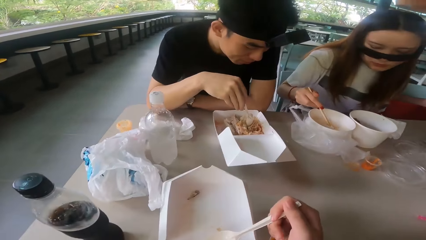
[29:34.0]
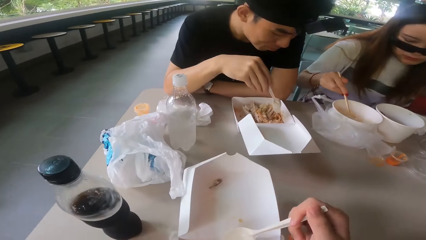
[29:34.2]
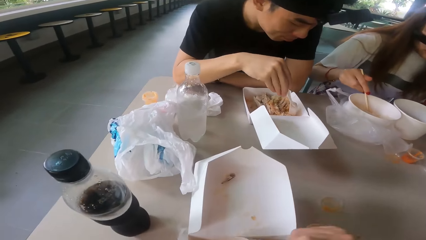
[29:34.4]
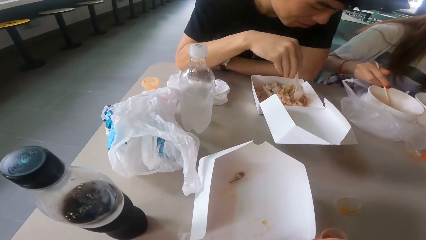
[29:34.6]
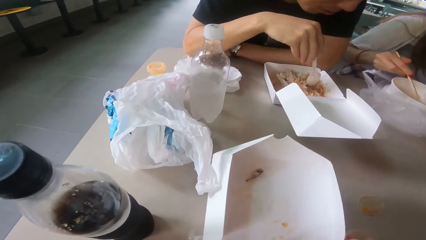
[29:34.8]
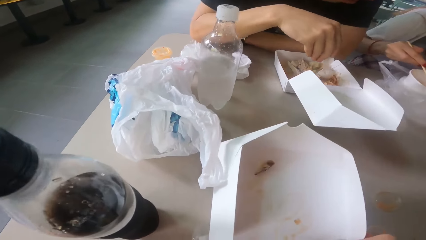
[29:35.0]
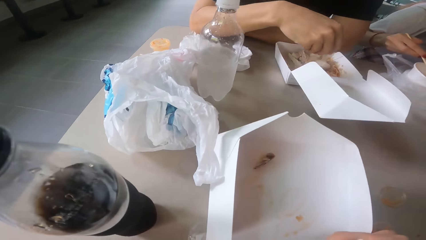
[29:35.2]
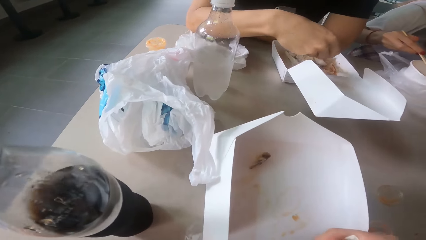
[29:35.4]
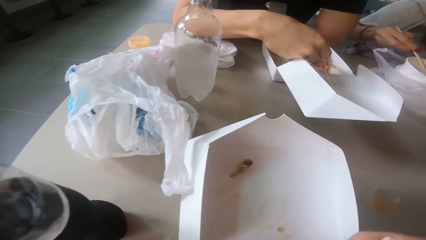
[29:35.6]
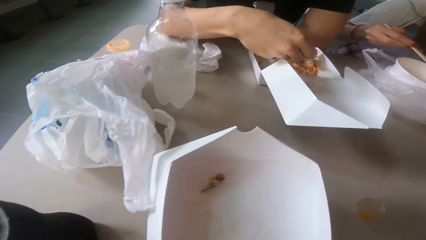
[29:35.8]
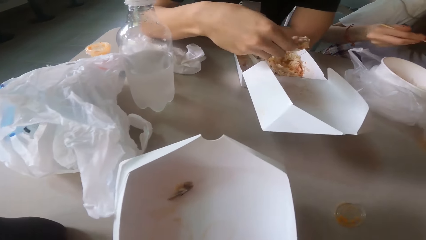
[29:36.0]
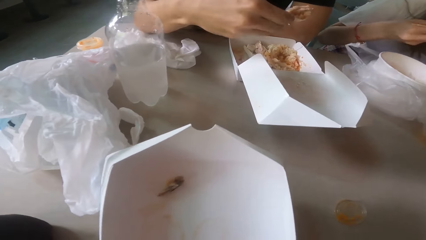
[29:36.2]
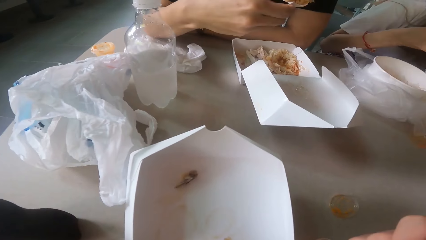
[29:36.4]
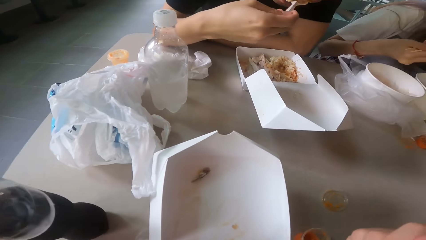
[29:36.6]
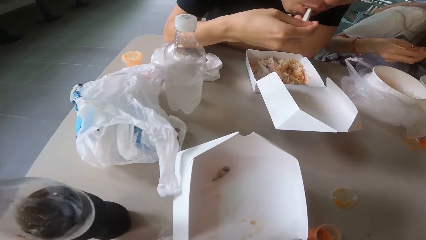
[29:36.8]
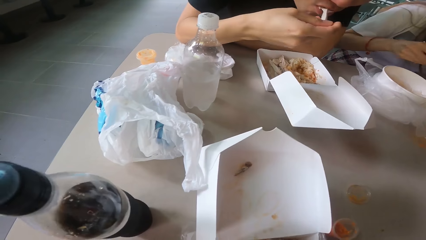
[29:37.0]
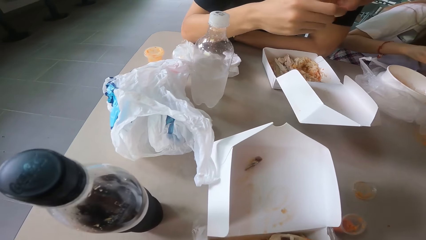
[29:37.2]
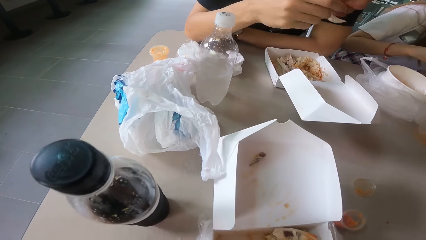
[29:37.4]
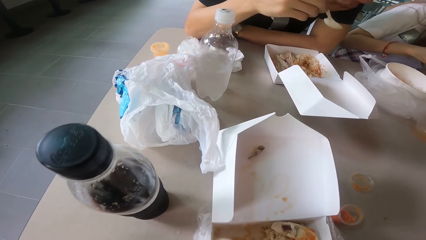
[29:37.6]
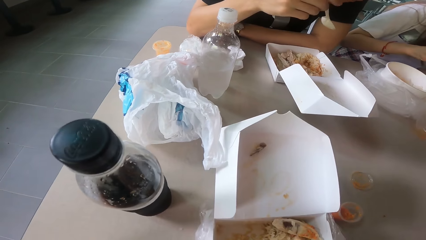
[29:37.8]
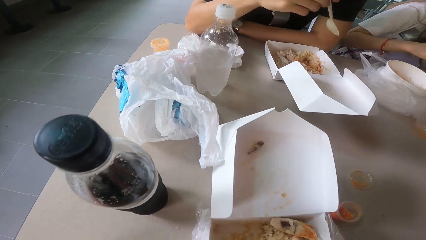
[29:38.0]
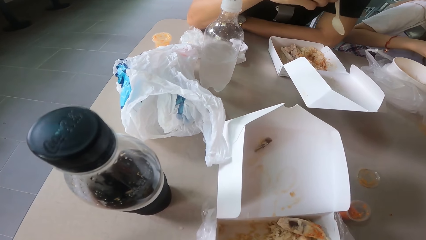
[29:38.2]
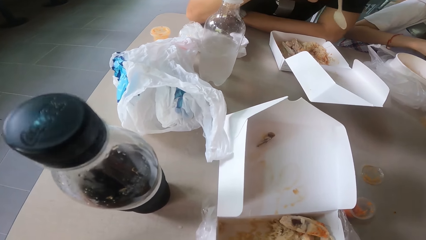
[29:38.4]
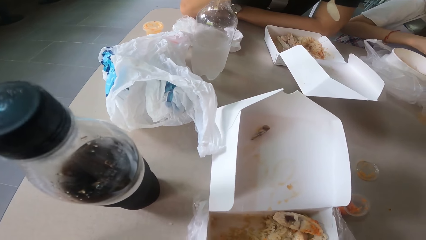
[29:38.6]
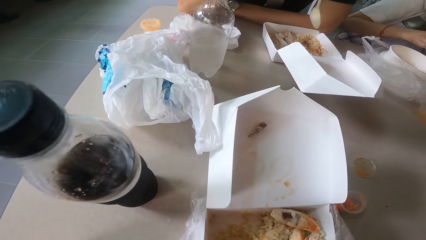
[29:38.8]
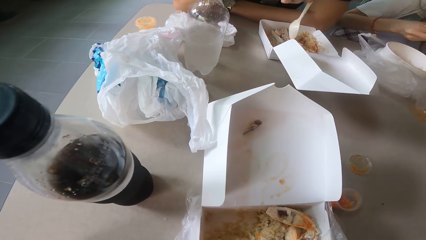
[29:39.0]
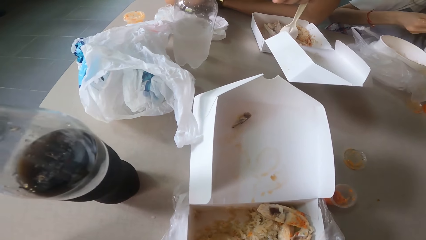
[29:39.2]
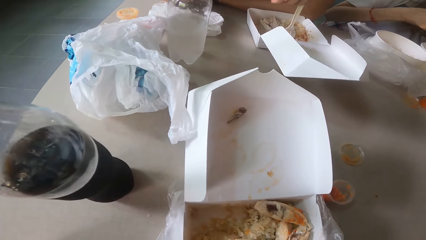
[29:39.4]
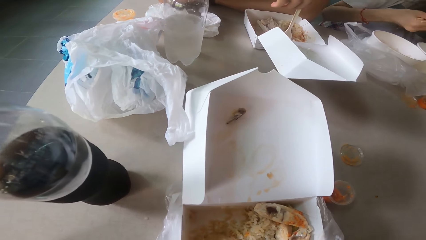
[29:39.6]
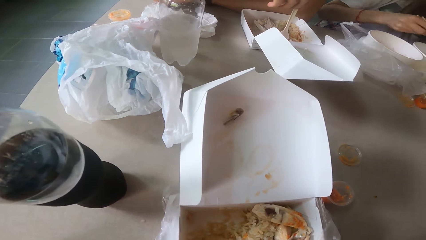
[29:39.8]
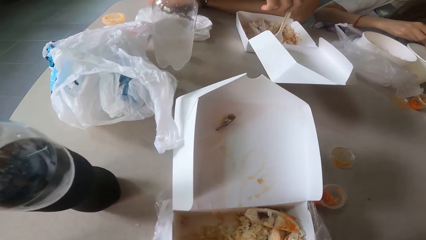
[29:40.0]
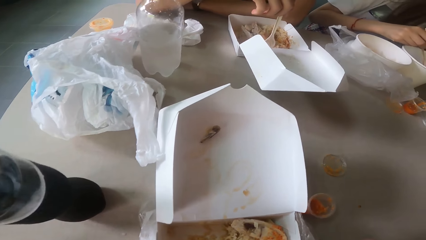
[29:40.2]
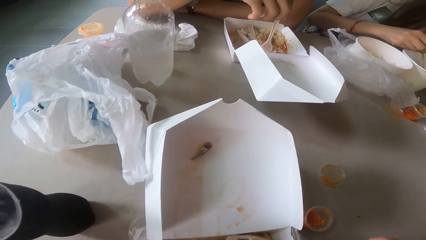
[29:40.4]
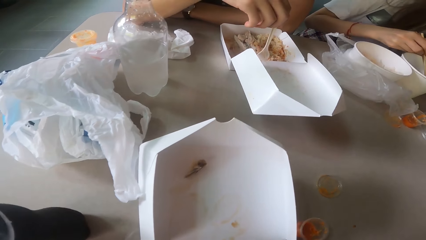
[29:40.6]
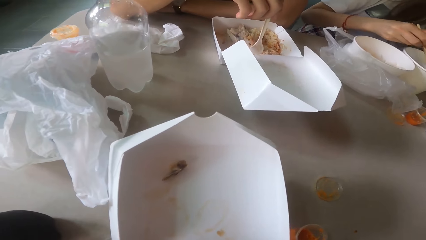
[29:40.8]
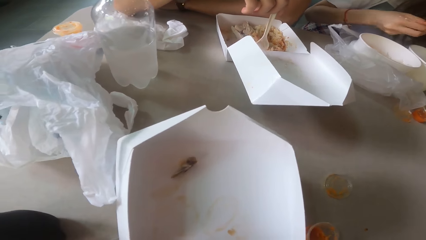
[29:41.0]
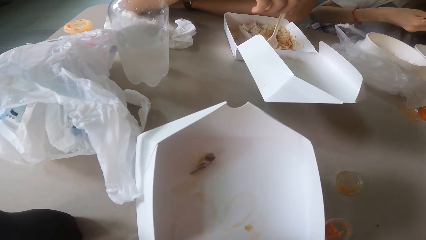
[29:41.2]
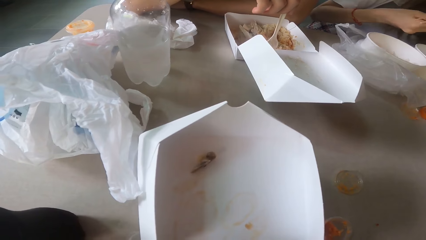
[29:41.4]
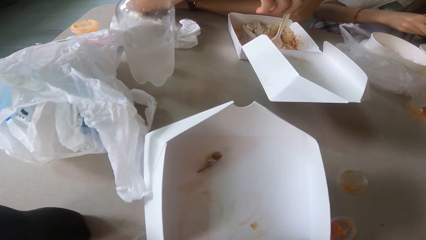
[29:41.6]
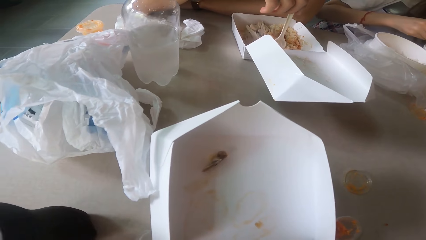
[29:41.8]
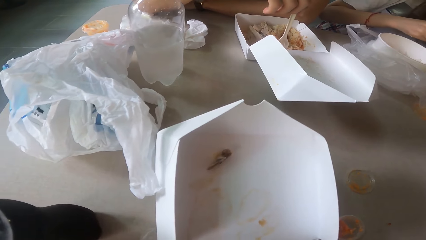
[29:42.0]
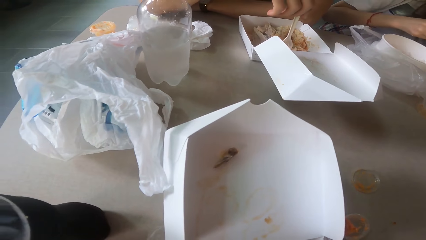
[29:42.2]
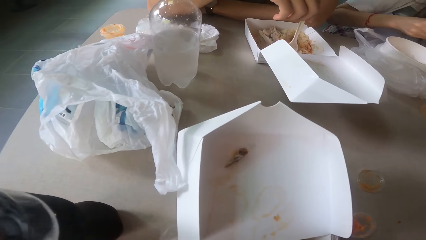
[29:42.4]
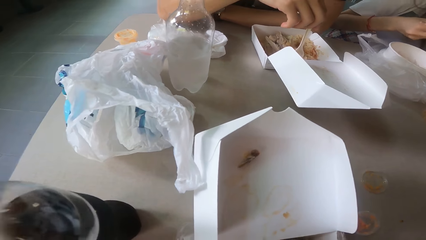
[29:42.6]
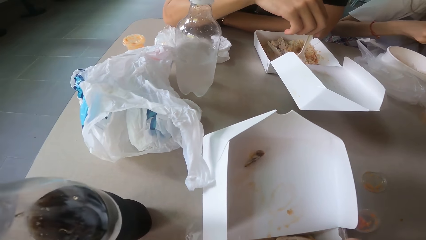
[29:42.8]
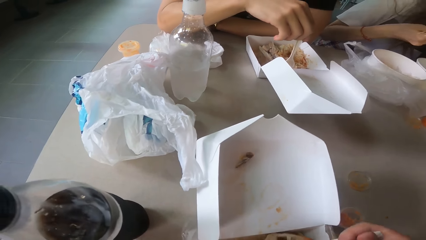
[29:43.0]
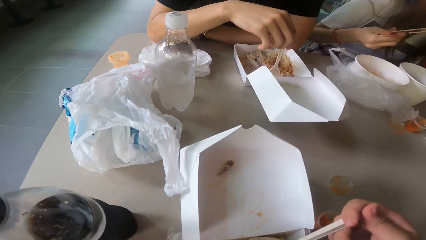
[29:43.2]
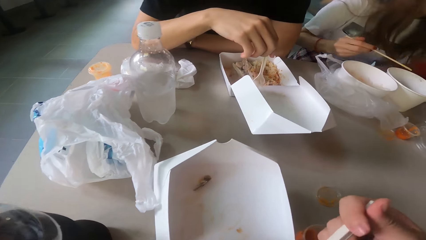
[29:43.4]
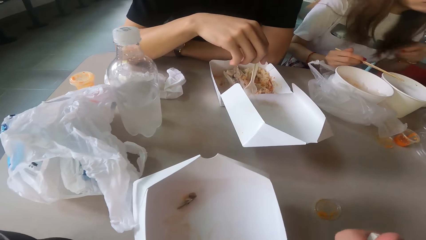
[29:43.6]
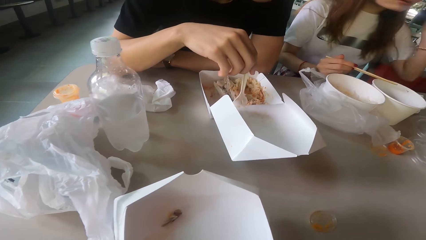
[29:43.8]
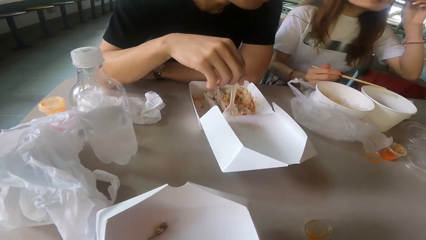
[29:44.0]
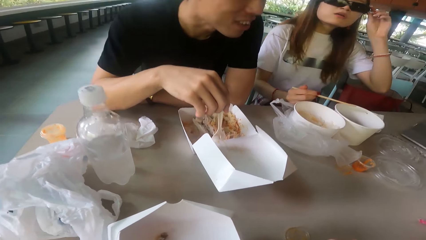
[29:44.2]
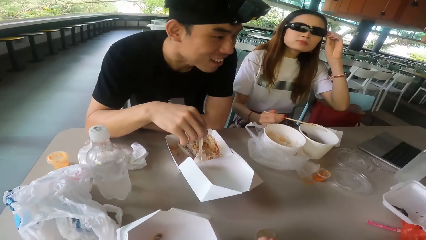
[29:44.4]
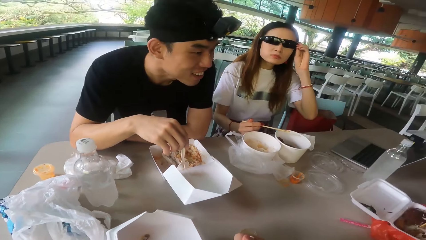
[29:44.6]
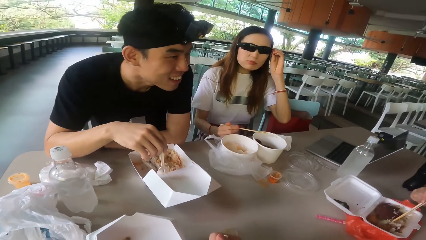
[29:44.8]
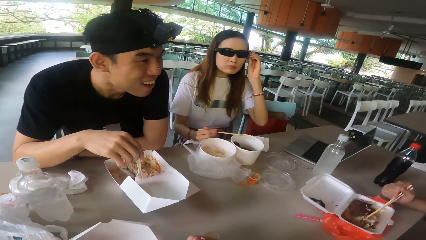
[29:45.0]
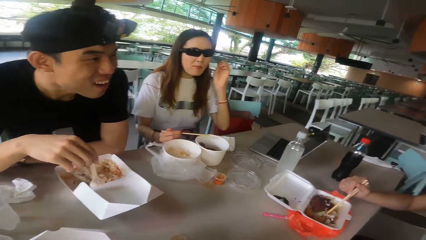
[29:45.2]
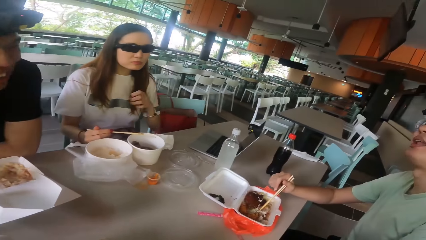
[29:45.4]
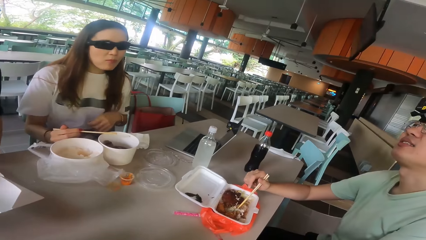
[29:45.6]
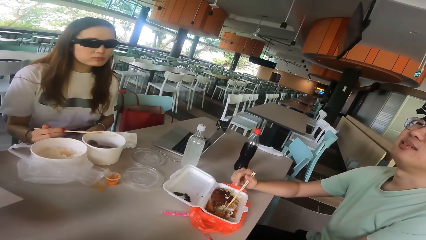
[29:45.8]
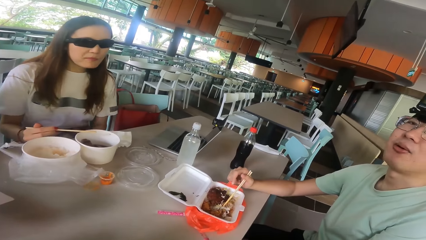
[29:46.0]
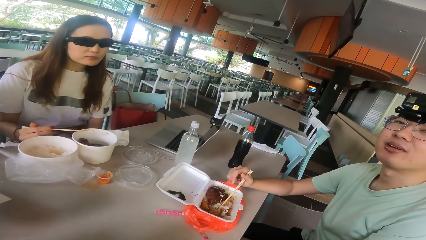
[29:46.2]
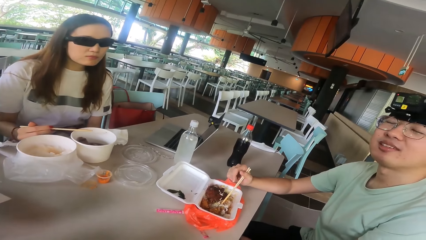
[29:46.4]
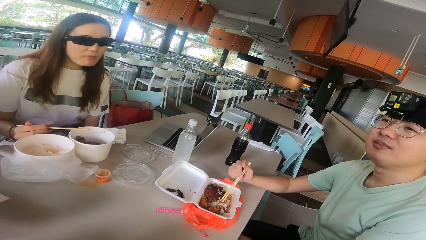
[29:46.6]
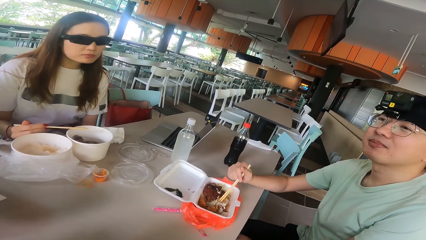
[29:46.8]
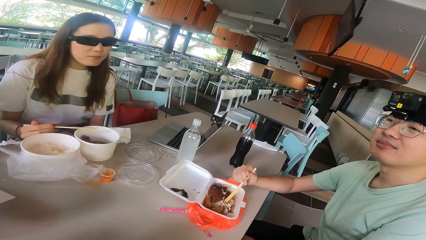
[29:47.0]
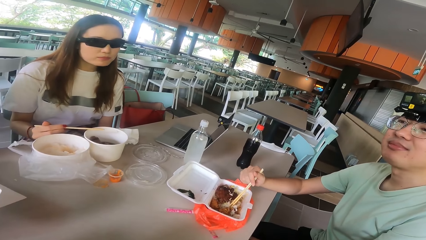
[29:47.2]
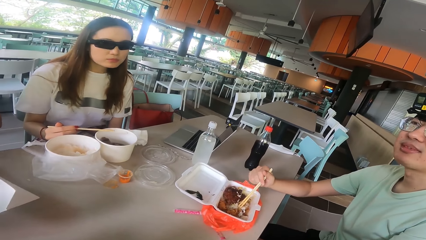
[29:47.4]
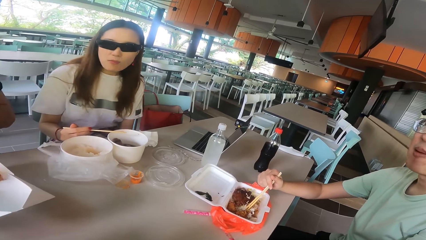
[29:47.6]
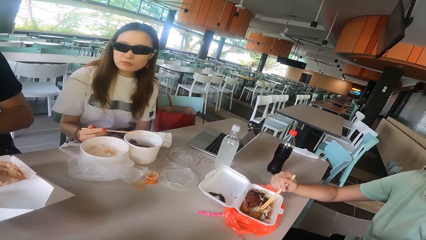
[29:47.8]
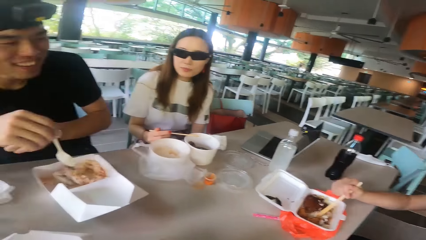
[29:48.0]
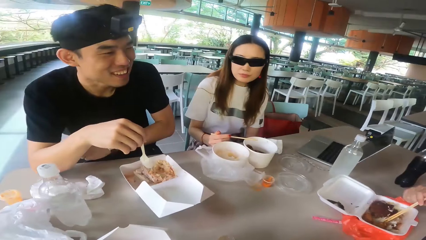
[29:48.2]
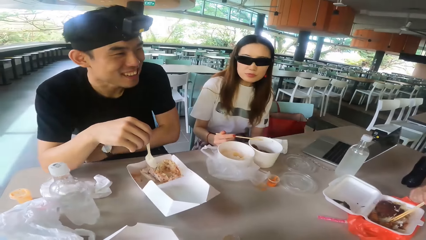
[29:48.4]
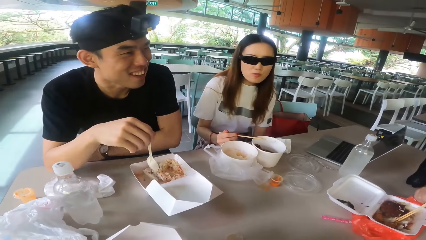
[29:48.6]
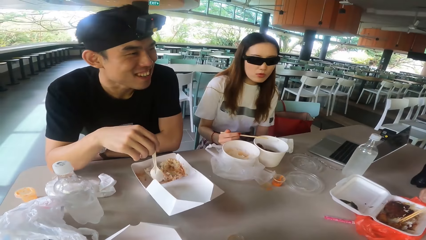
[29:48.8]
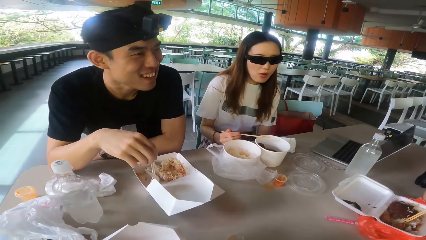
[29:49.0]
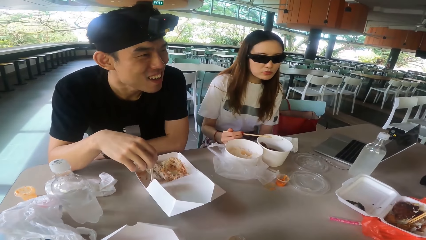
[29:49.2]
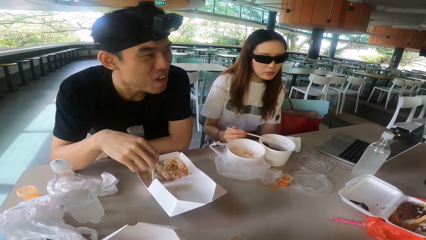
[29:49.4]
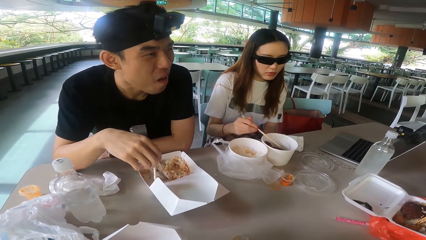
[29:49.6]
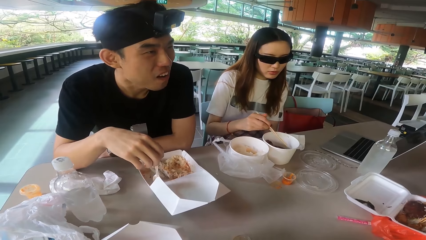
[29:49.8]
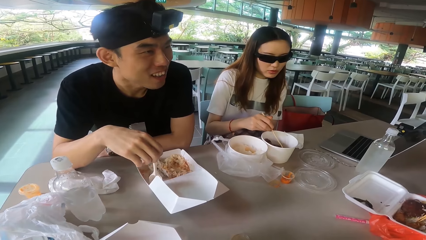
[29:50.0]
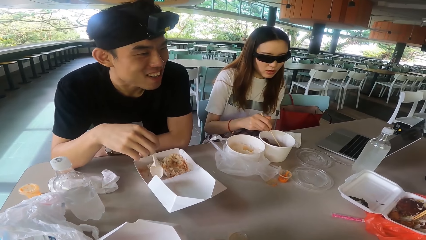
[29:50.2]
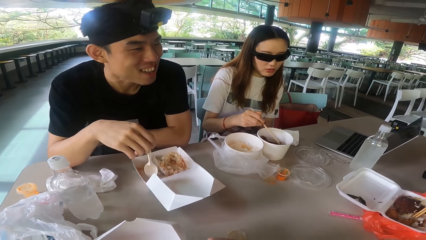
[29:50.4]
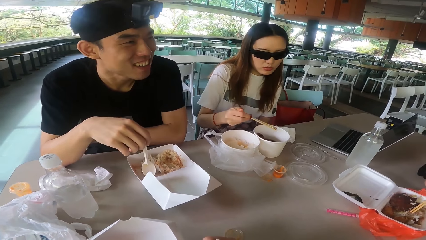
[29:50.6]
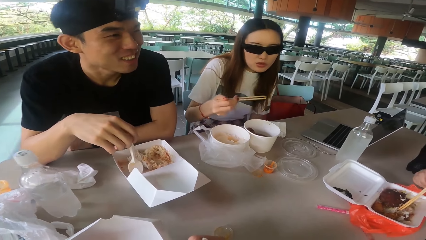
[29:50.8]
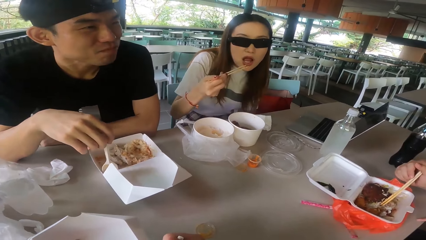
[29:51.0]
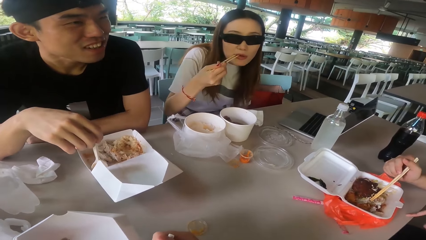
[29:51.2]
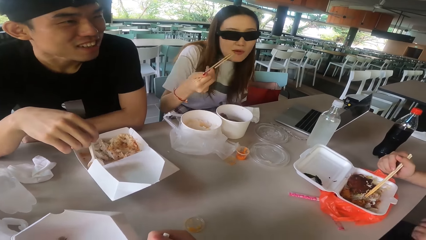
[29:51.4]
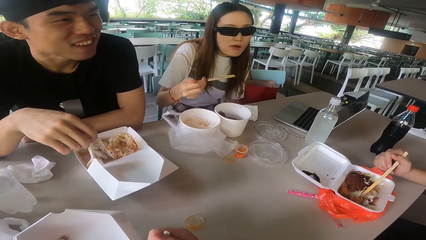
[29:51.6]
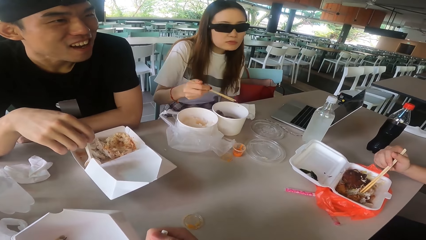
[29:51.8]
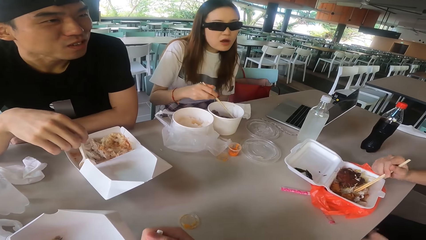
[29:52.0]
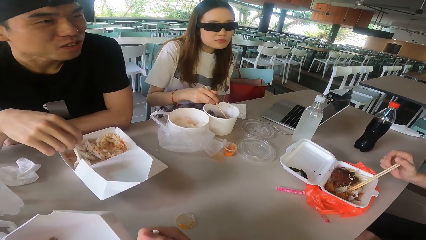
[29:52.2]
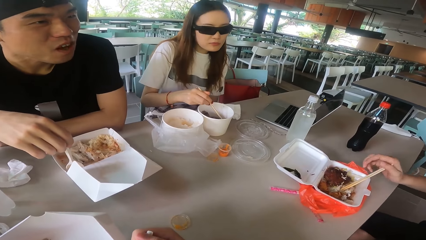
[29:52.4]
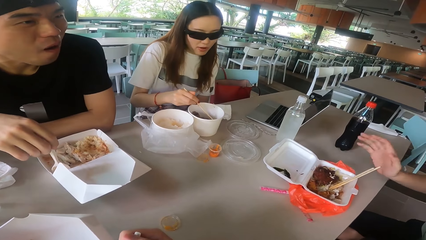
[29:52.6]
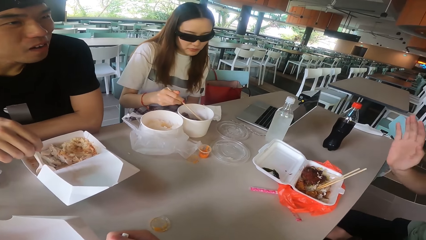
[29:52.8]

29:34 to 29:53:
A woman moves her chopsticks in the dish. A person scoops rice and eats rice. The camera wearer scoops food with a spoon. They eat the food with the spoon. The woman moves her hand. The person holds a spoon. The woman dips her chopsticks in the dish, lifts up her chopsticks, and touches her glasses. The camera wearer looks at a man. The person looks at the man. The man looks at the camera wearer. The woman looks at the man. The man talks to another man. The woman looks at the person. The camera wearer looks at the person. The woman dips her chopsticks in the dish. The other man talks to the first man. The woman eats a piece of meat. The camera wearer looks at the first man. The woman dips her chopsticks in the dish.
